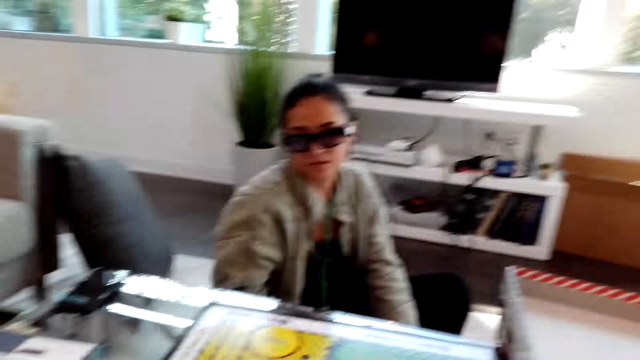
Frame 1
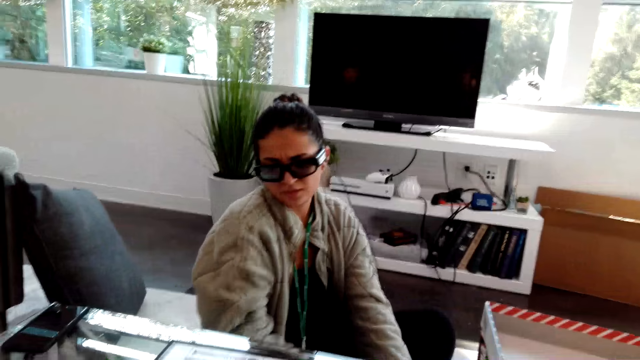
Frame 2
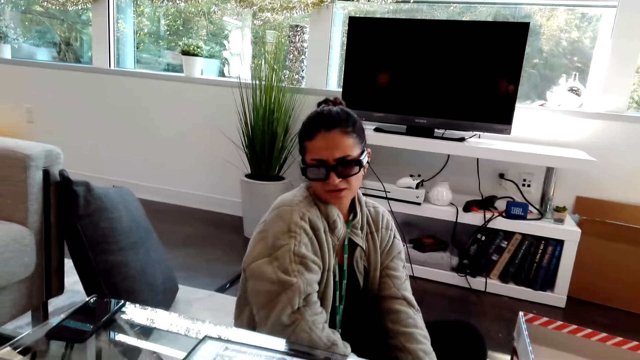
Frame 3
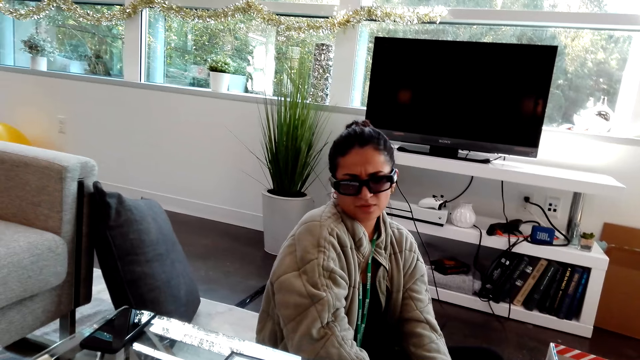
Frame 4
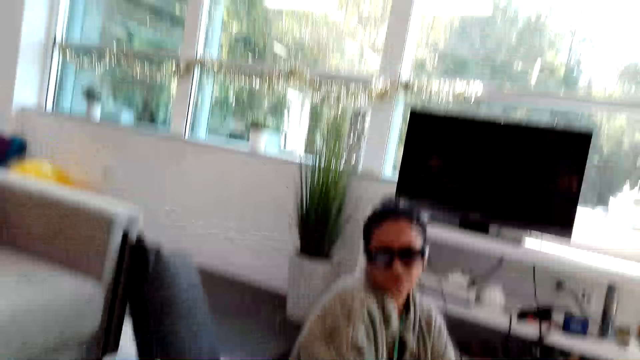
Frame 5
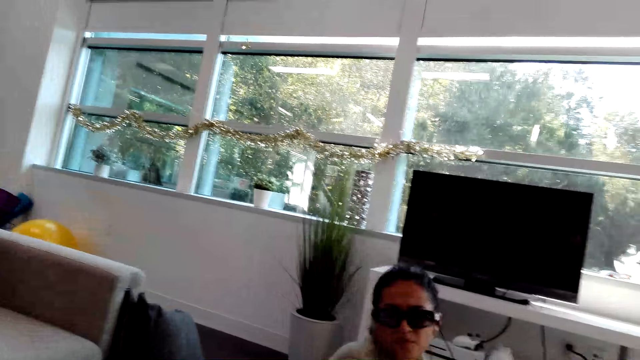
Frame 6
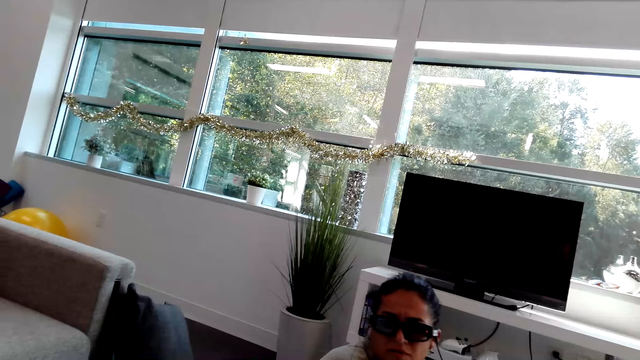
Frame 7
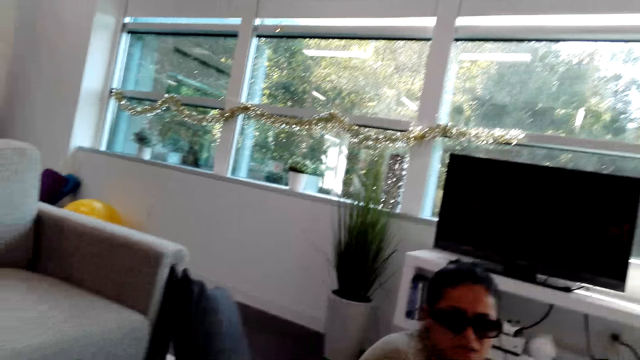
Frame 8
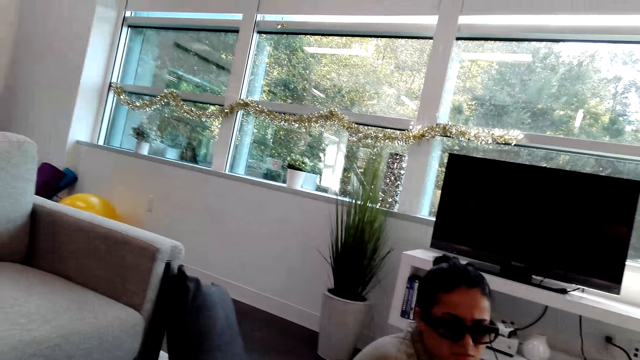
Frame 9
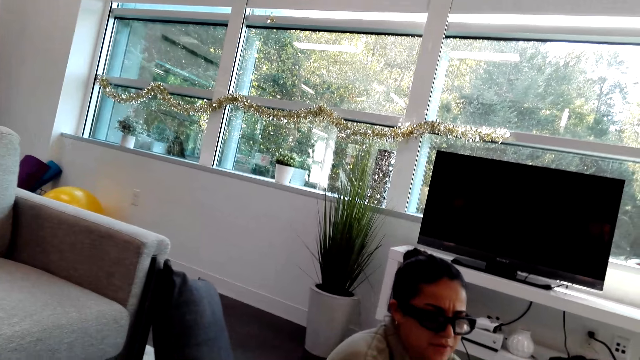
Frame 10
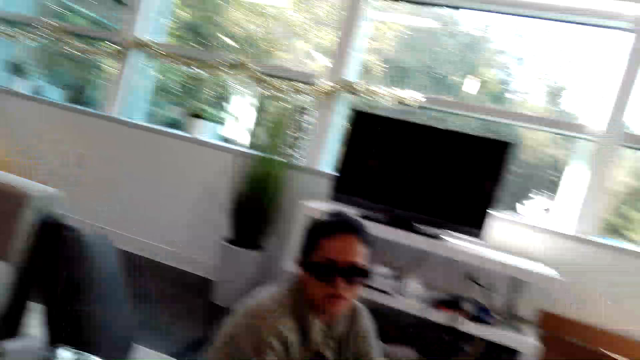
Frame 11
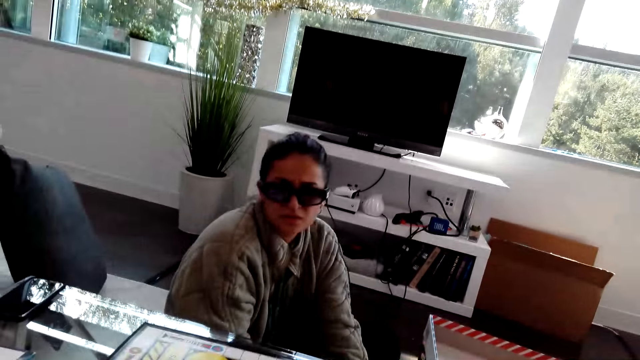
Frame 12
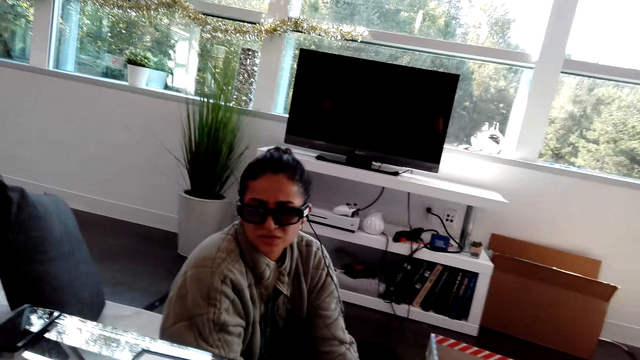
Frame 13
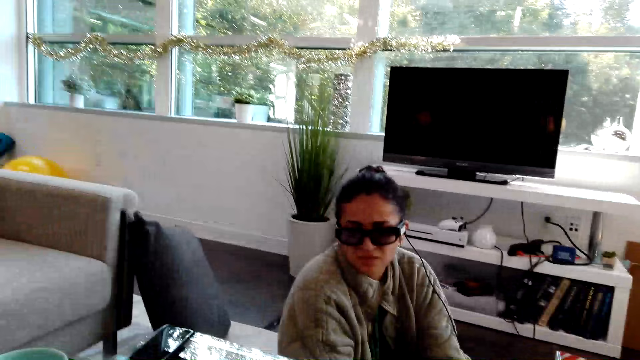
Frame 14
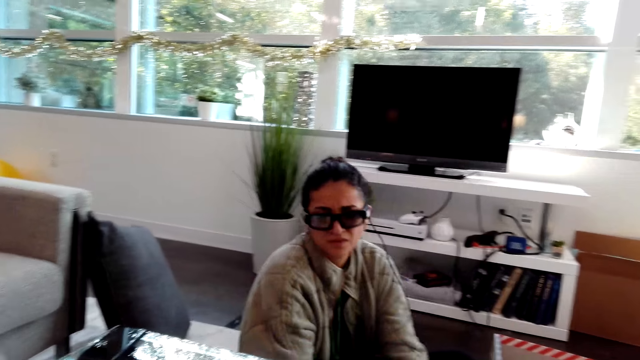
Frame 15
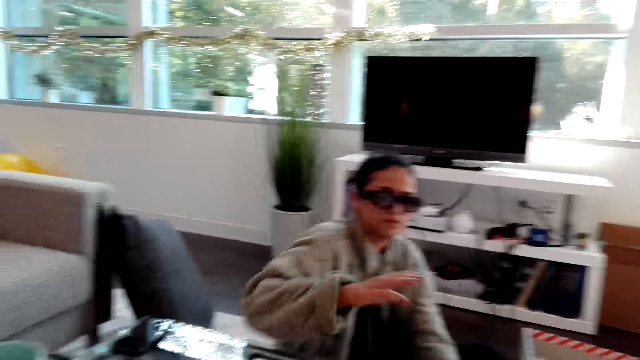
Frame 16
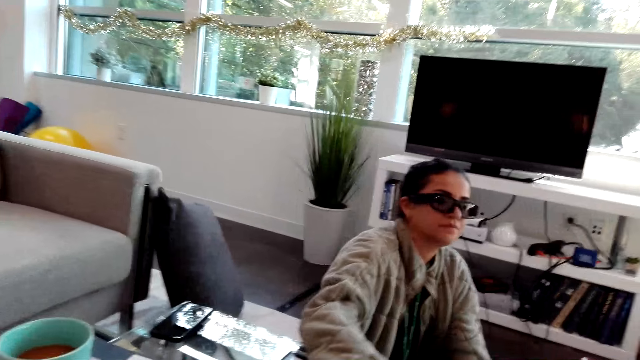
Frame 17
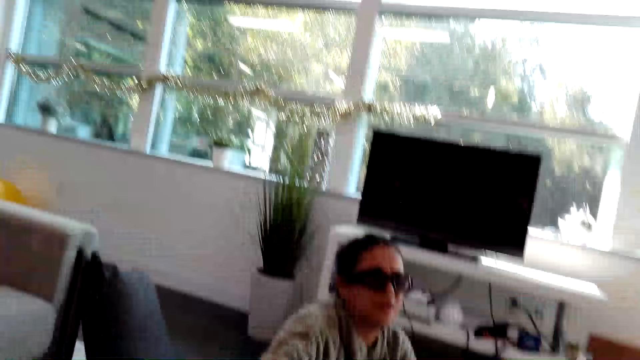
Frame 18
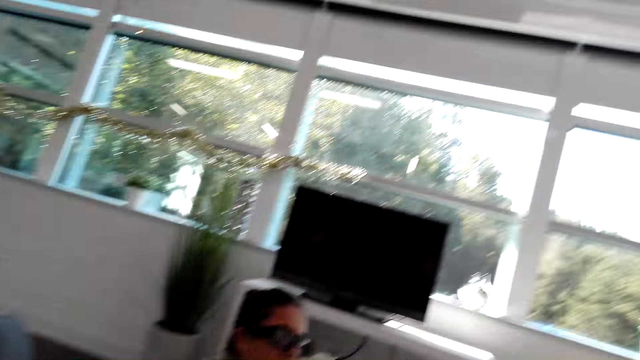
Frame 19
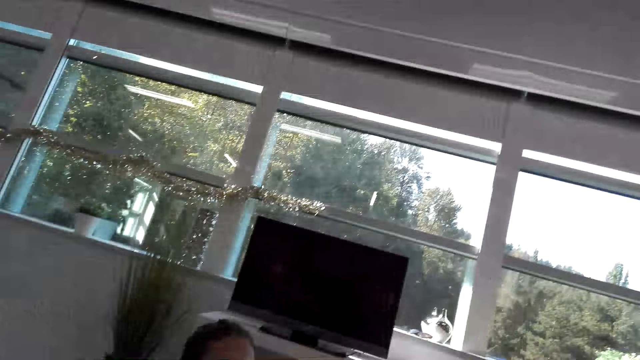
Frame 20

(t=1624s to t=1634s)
A woman stares at another woman. The first woman moves a hand.

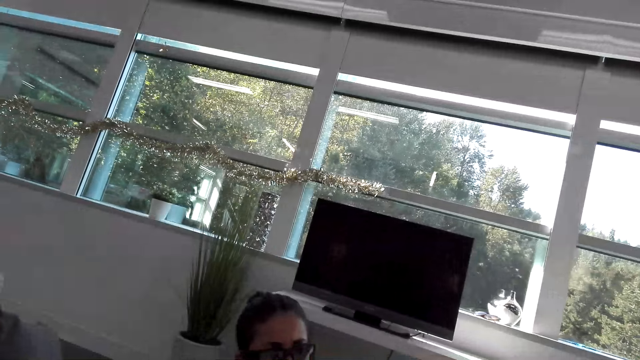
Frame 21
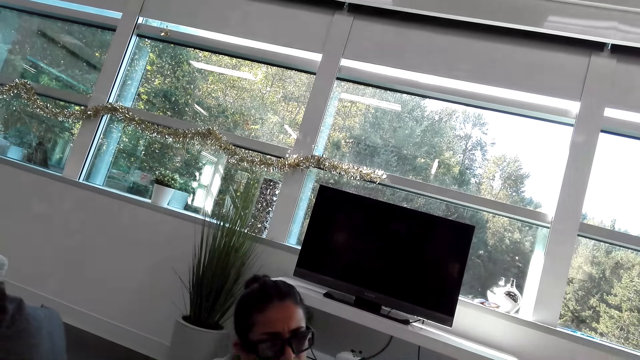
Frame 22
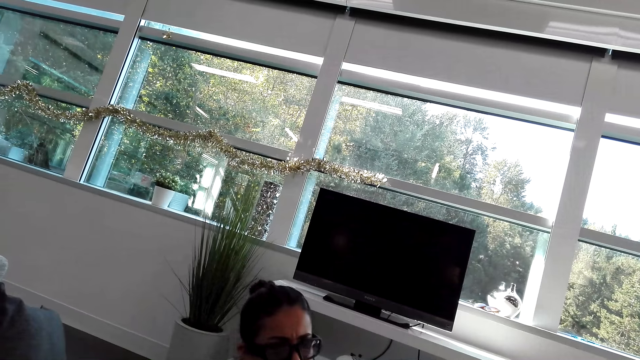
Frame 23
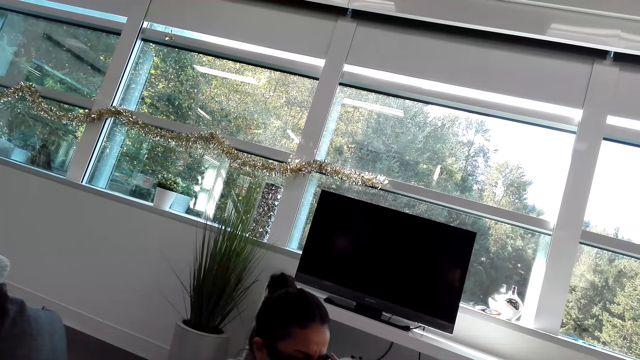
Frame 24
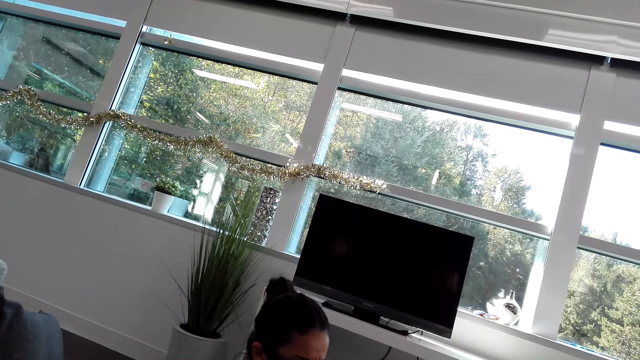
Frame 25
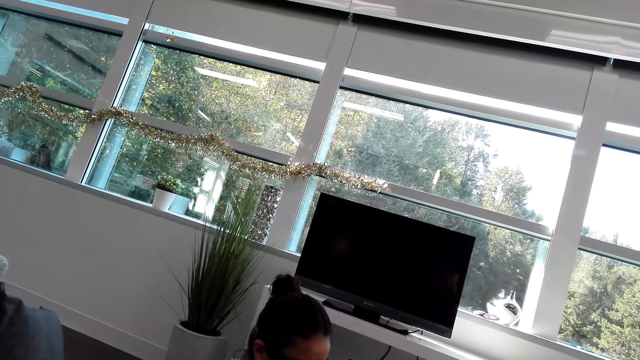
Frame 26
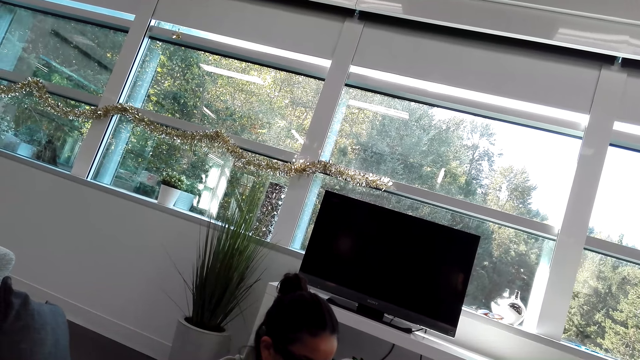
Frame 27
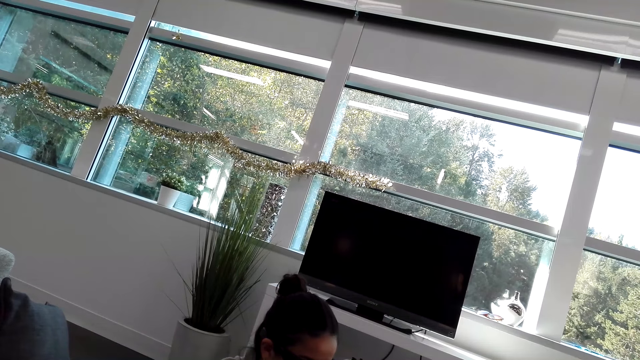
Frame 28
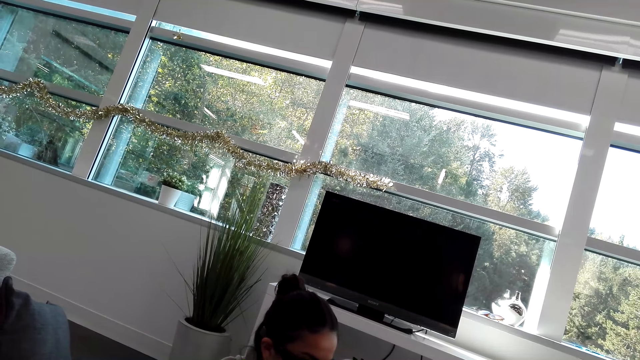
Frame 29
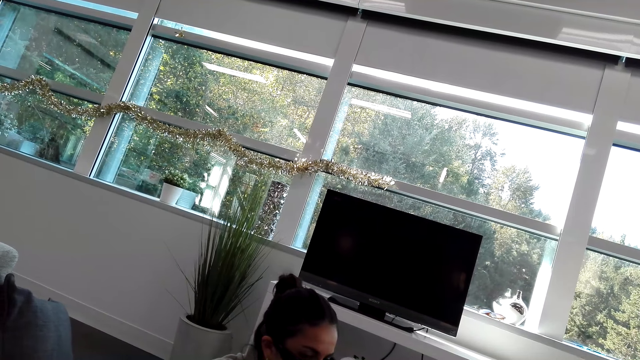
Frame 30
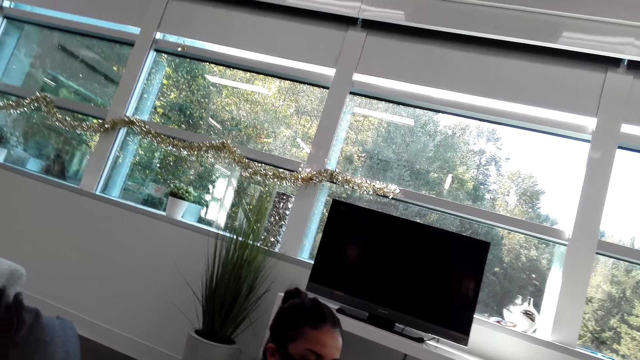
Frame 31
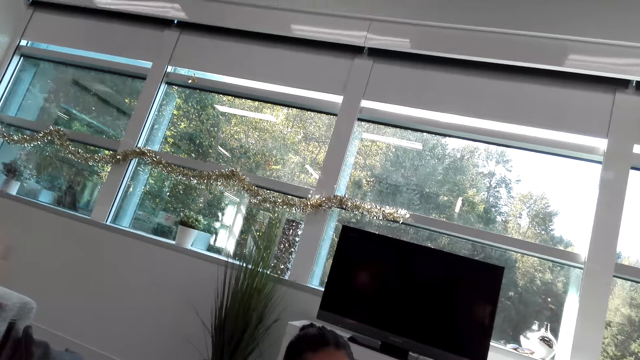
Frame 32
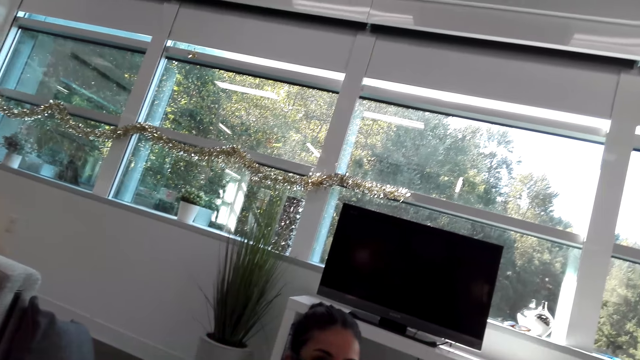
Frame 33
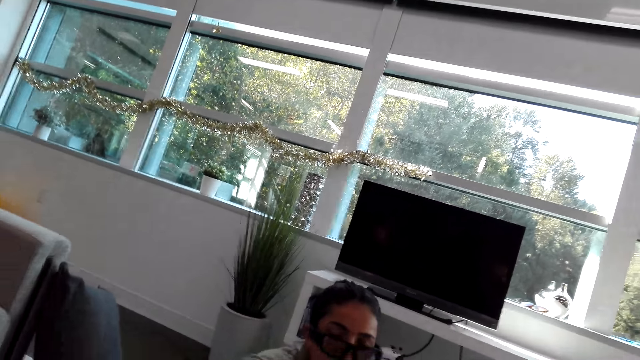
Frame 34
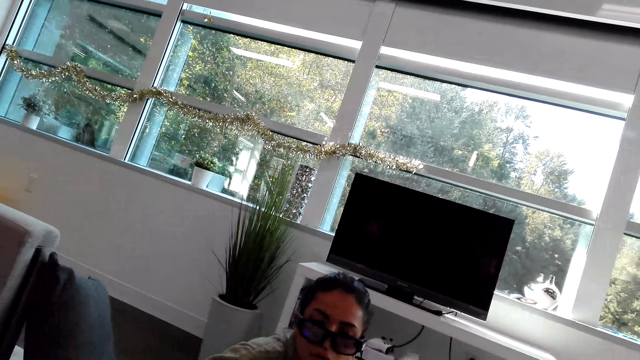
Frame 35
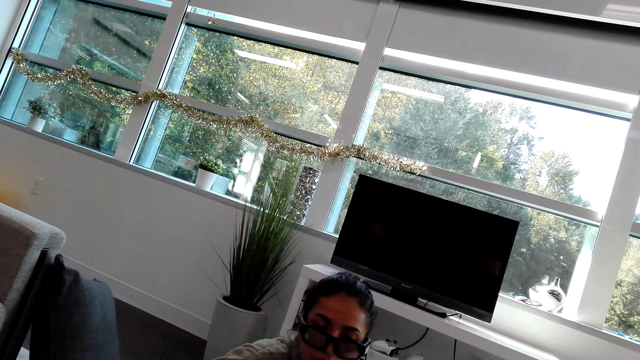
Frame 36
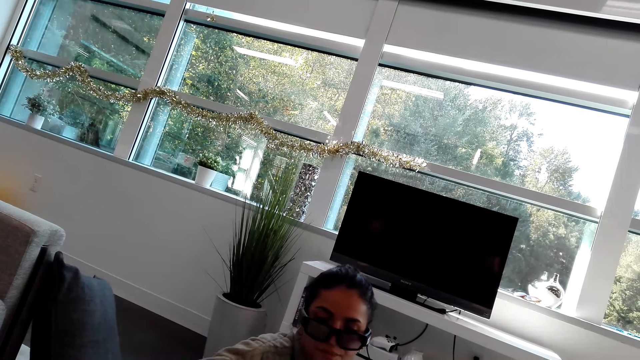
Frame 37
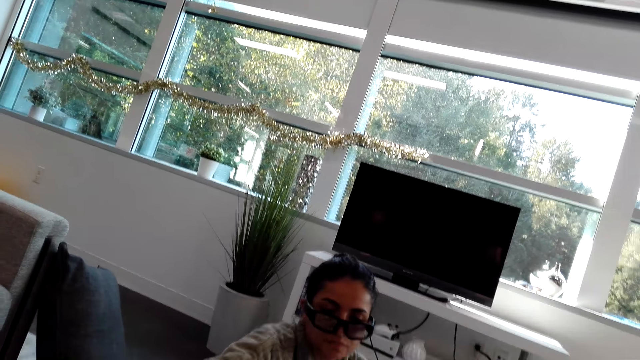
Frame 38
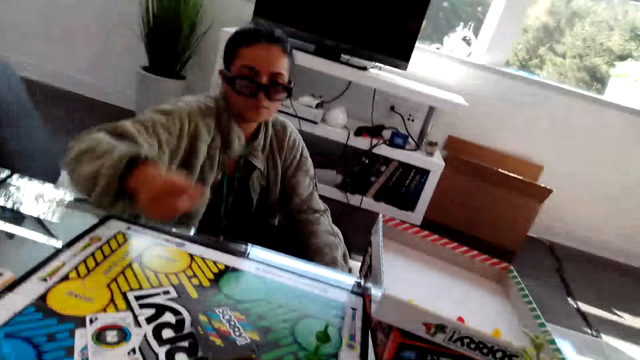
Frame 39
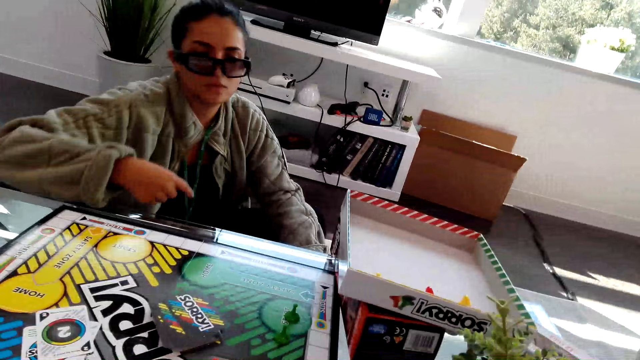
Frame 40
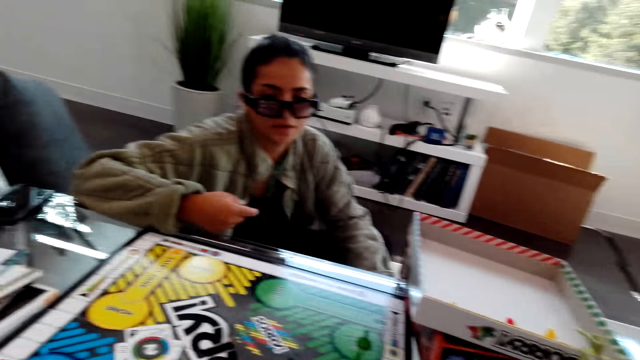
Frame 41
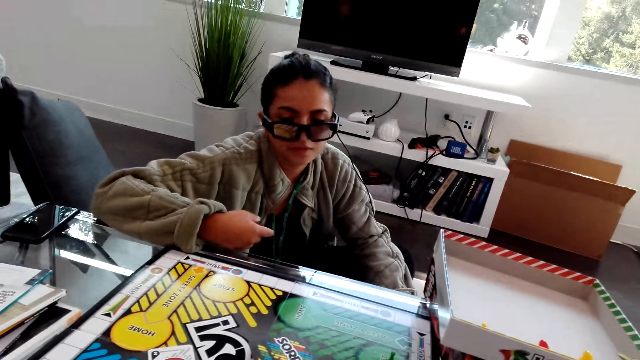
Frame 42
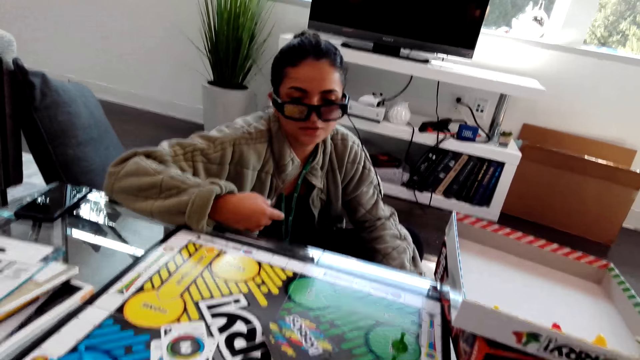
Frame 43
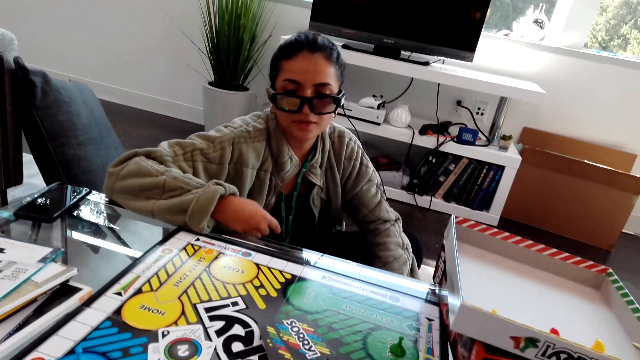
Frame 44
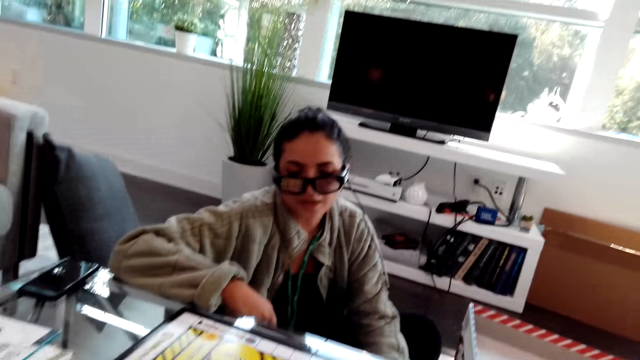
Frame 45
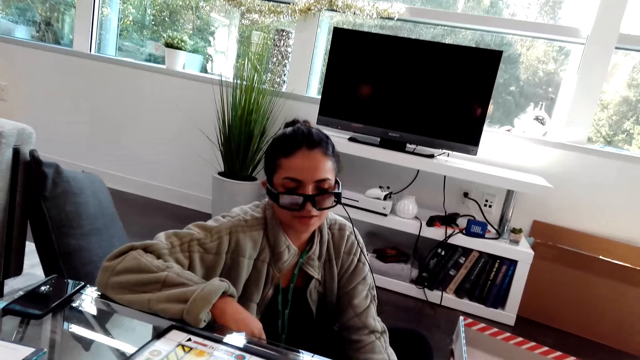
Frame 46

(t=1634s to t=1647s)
The camera wearer stares at the television. They stare at the television again. A woman points a hand. The camera wearer plays the Sorry dice game.
